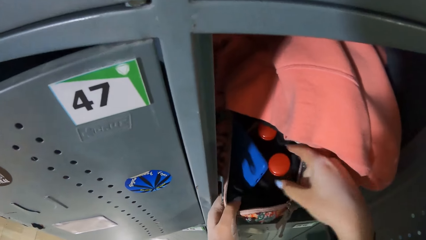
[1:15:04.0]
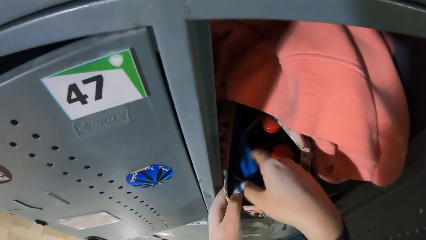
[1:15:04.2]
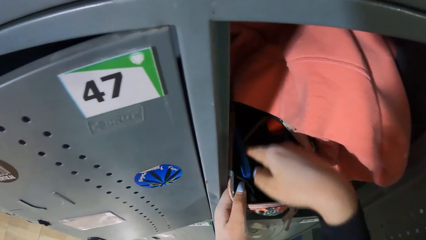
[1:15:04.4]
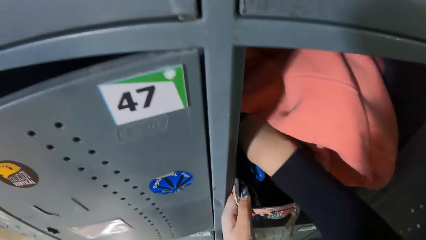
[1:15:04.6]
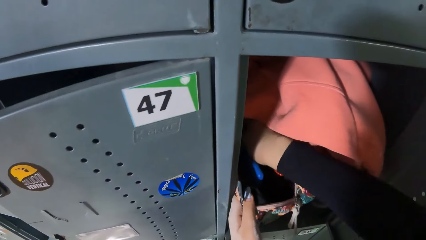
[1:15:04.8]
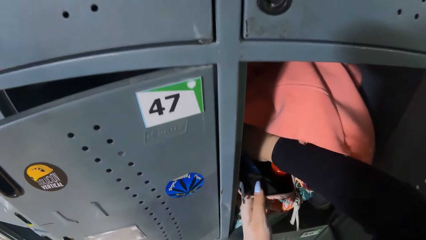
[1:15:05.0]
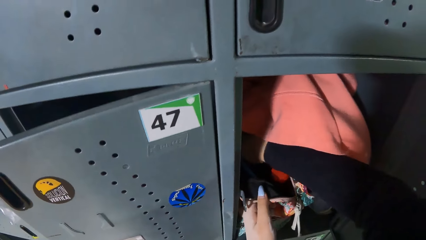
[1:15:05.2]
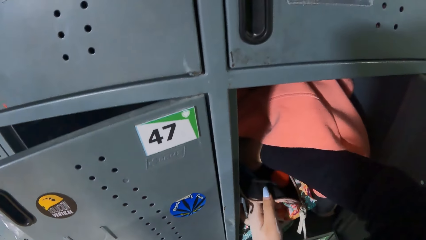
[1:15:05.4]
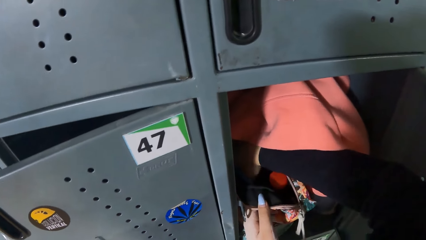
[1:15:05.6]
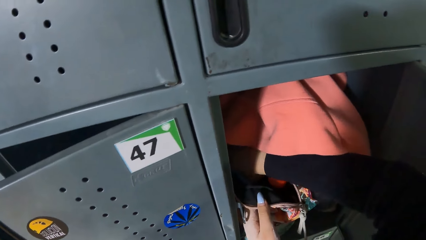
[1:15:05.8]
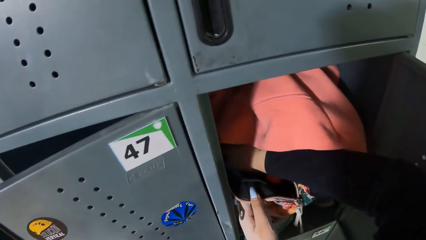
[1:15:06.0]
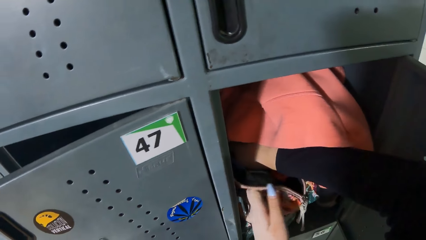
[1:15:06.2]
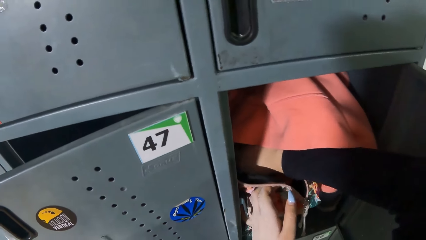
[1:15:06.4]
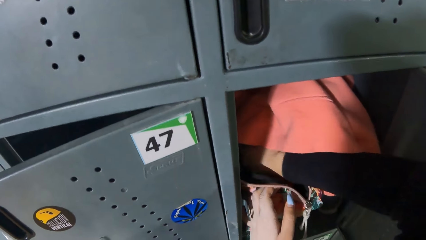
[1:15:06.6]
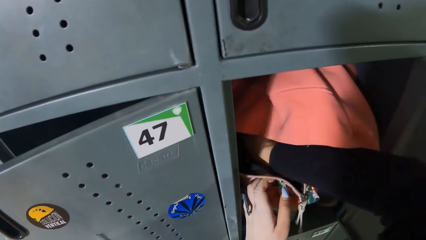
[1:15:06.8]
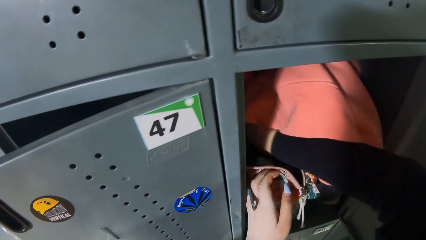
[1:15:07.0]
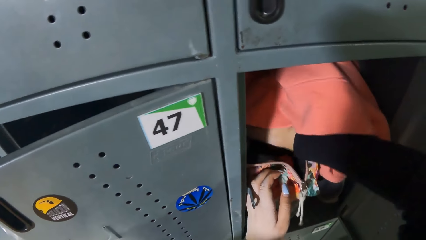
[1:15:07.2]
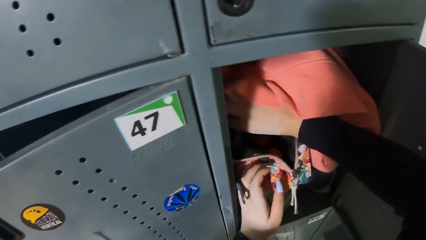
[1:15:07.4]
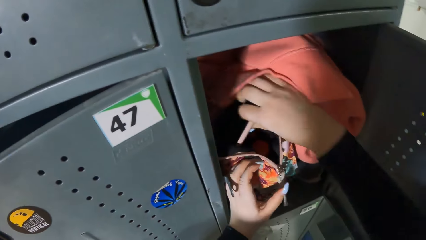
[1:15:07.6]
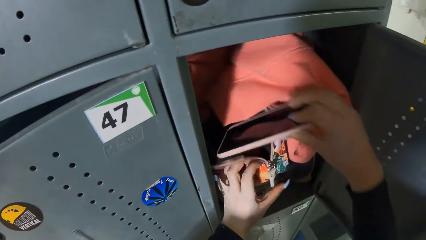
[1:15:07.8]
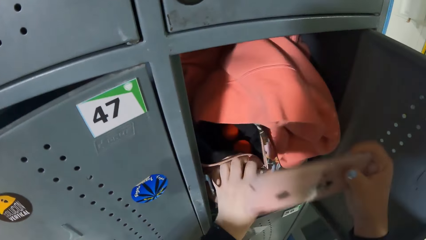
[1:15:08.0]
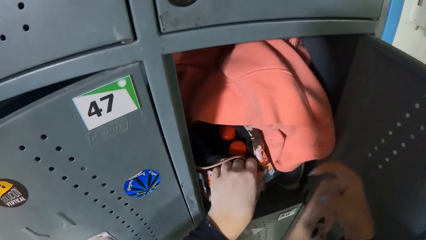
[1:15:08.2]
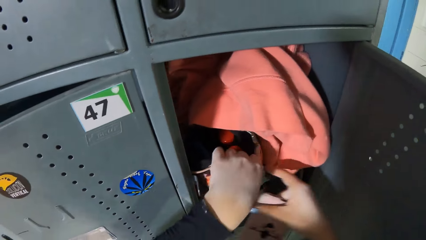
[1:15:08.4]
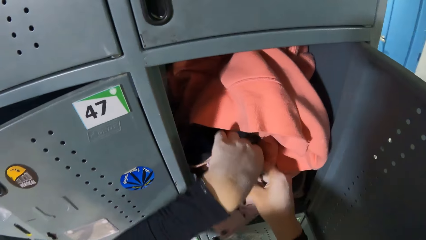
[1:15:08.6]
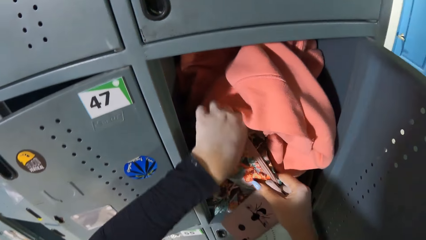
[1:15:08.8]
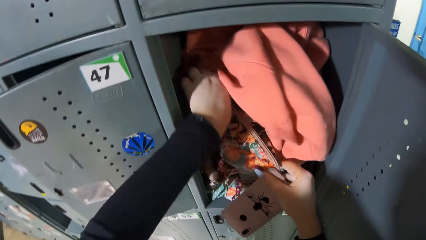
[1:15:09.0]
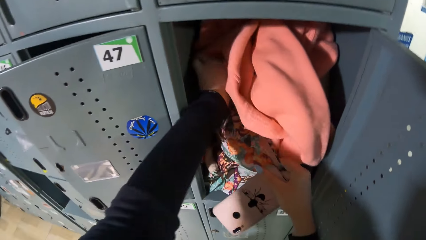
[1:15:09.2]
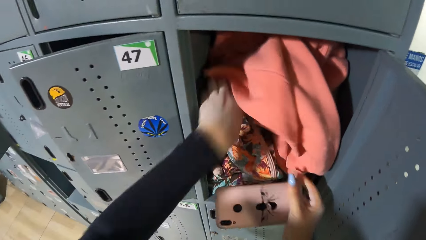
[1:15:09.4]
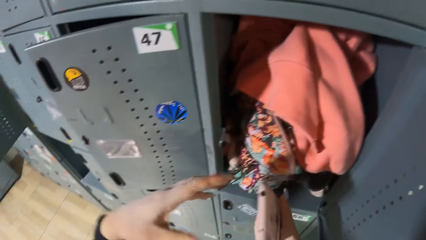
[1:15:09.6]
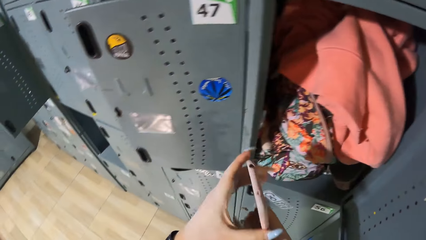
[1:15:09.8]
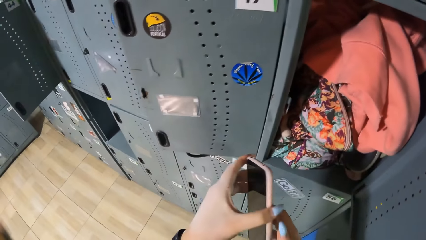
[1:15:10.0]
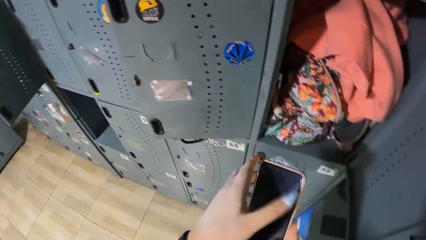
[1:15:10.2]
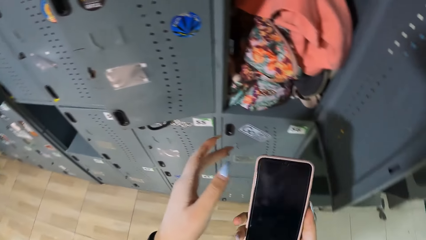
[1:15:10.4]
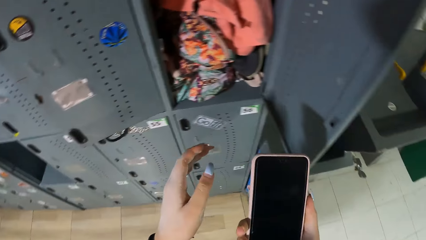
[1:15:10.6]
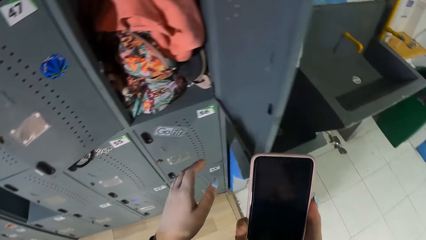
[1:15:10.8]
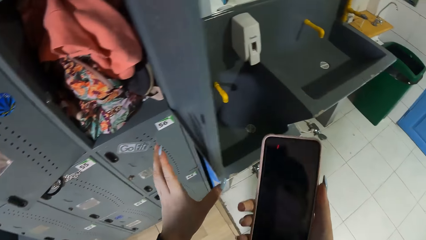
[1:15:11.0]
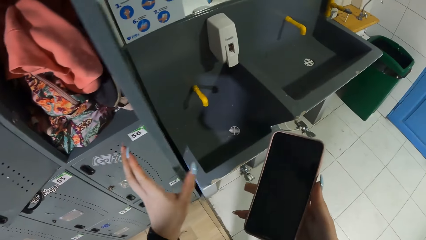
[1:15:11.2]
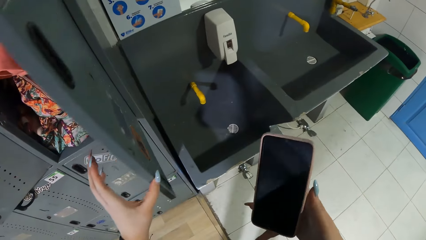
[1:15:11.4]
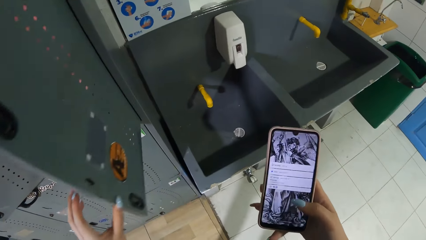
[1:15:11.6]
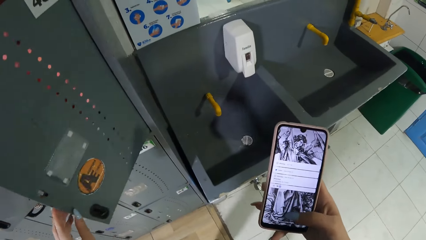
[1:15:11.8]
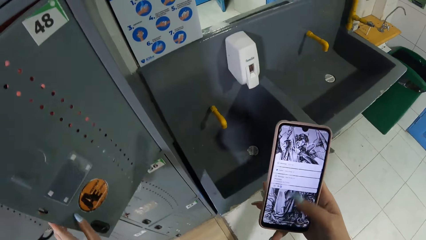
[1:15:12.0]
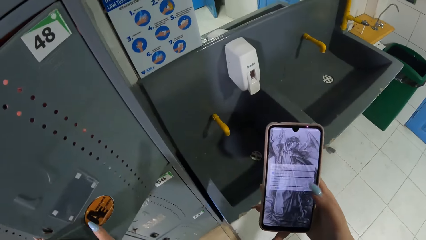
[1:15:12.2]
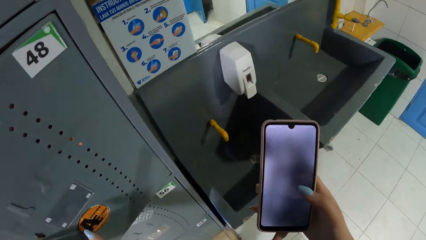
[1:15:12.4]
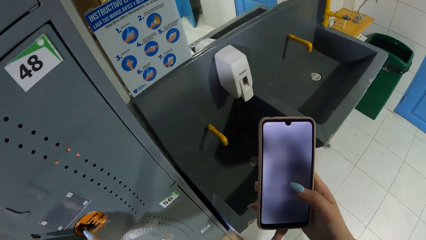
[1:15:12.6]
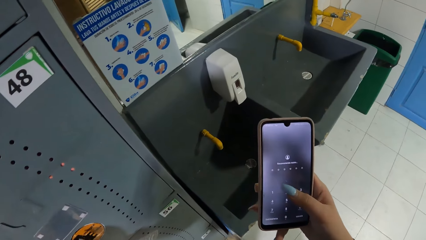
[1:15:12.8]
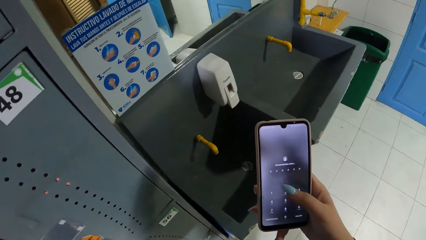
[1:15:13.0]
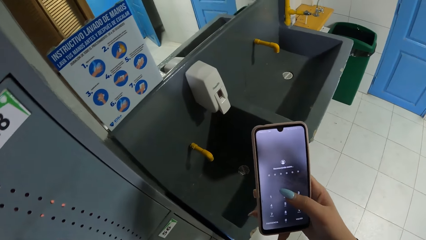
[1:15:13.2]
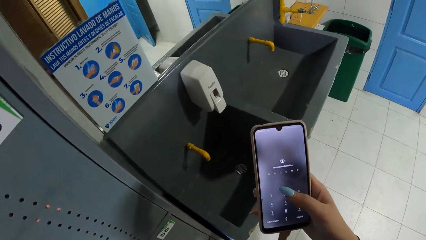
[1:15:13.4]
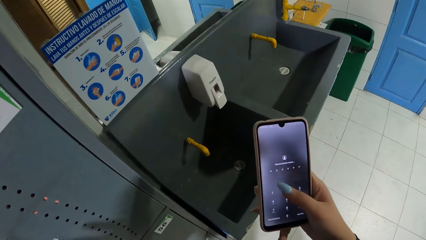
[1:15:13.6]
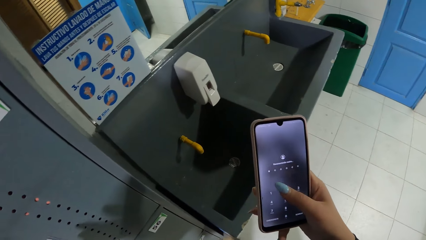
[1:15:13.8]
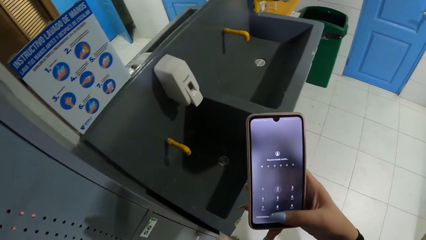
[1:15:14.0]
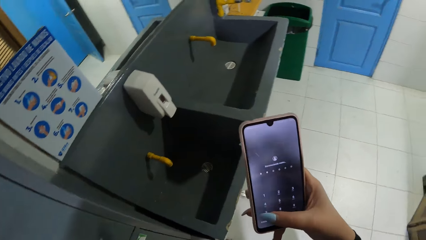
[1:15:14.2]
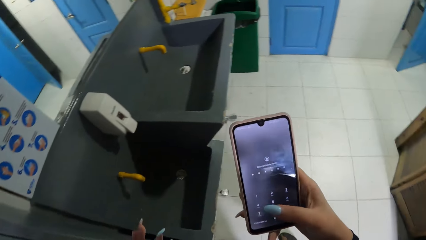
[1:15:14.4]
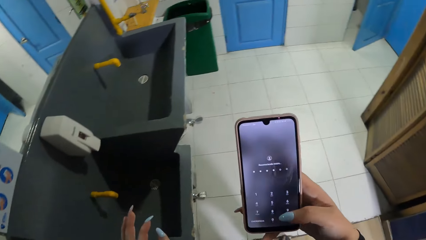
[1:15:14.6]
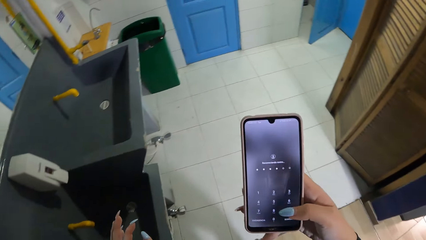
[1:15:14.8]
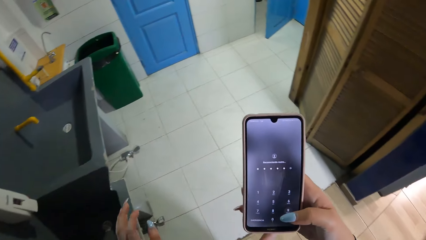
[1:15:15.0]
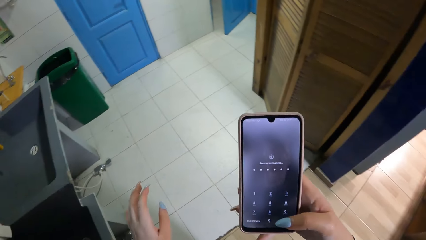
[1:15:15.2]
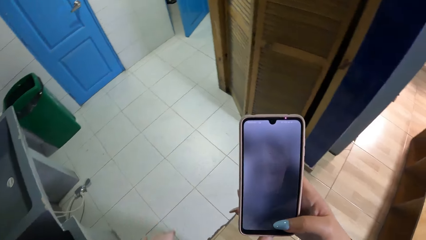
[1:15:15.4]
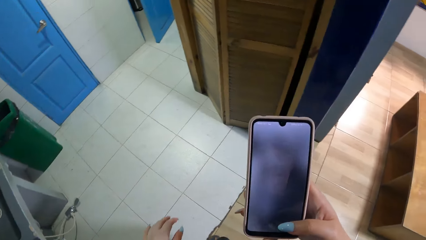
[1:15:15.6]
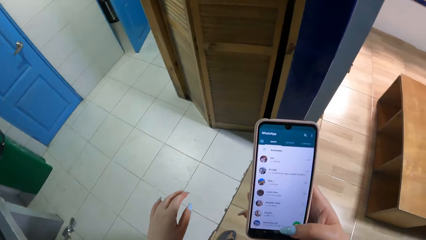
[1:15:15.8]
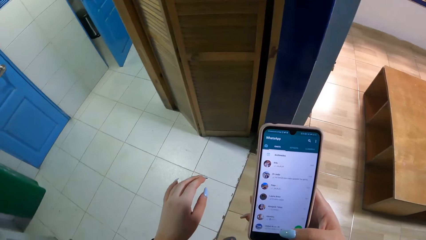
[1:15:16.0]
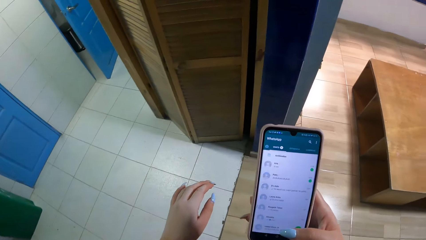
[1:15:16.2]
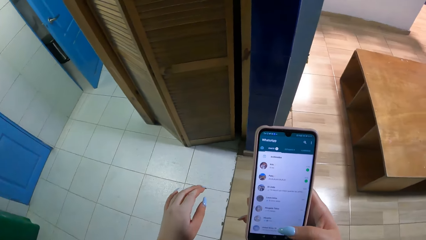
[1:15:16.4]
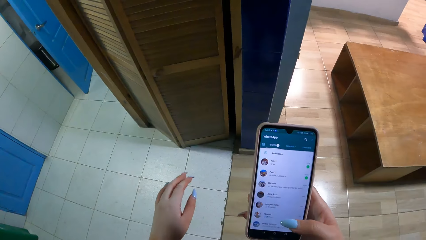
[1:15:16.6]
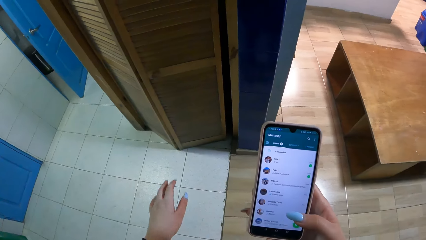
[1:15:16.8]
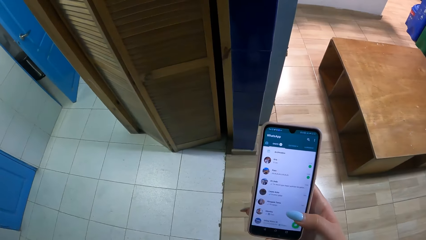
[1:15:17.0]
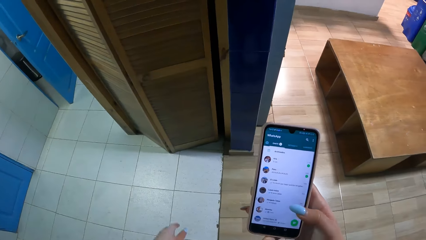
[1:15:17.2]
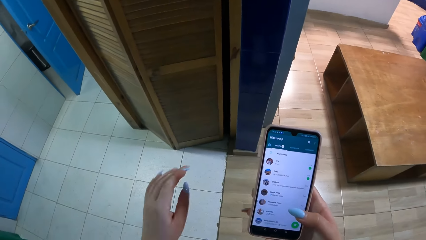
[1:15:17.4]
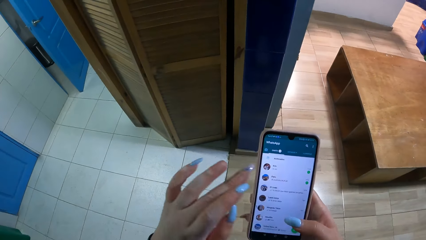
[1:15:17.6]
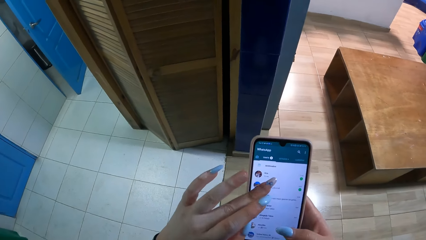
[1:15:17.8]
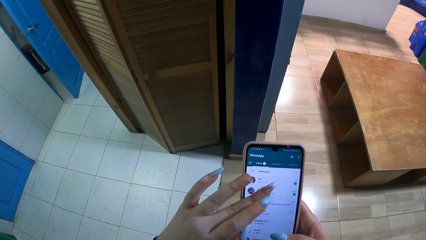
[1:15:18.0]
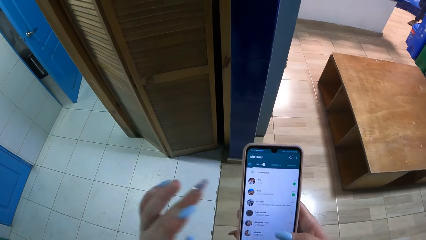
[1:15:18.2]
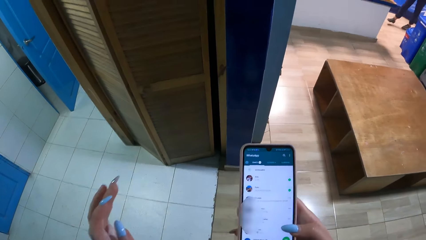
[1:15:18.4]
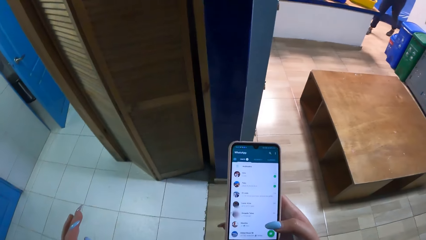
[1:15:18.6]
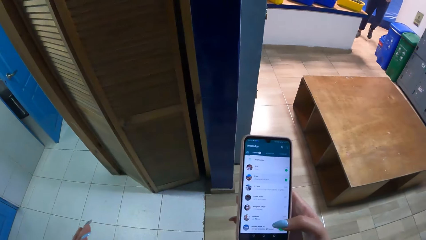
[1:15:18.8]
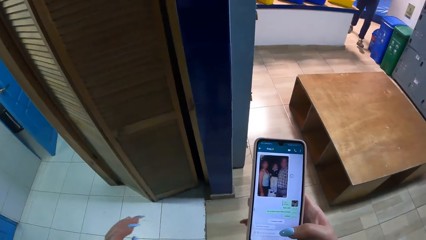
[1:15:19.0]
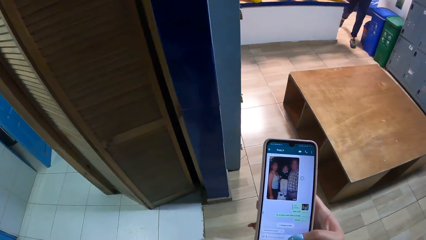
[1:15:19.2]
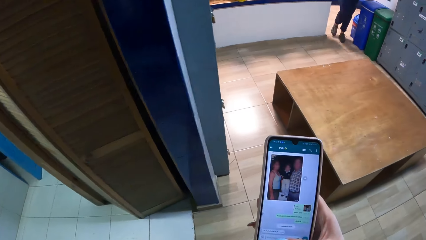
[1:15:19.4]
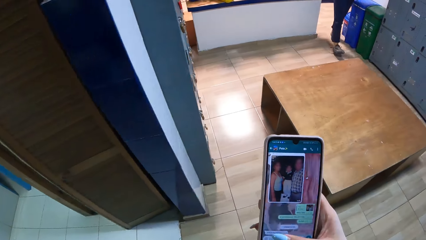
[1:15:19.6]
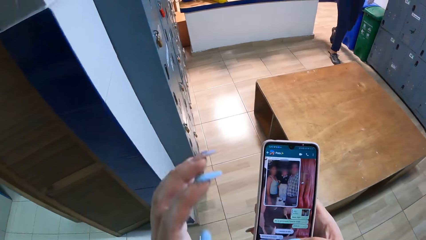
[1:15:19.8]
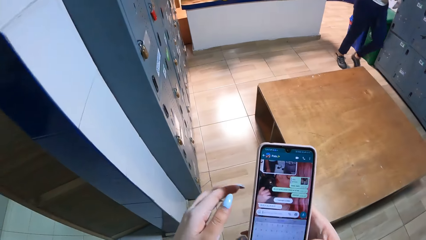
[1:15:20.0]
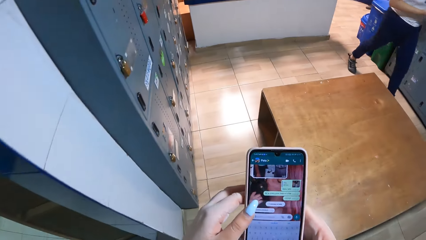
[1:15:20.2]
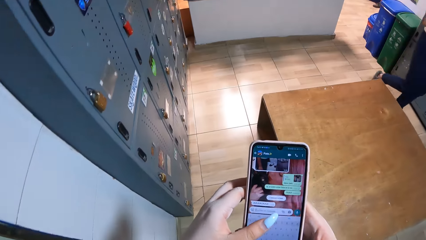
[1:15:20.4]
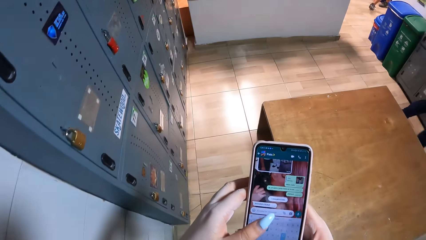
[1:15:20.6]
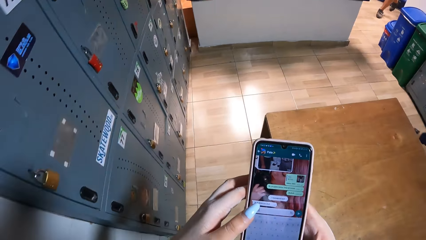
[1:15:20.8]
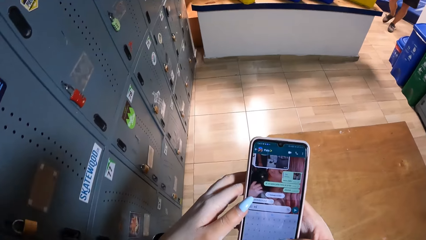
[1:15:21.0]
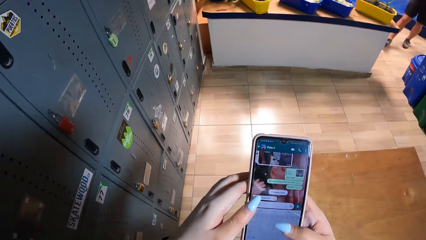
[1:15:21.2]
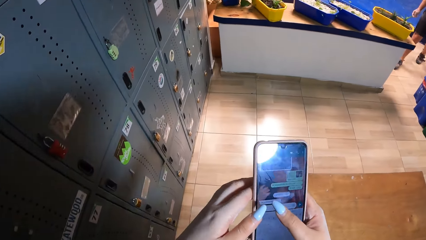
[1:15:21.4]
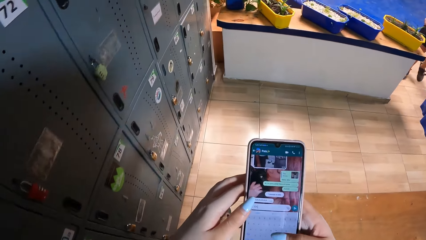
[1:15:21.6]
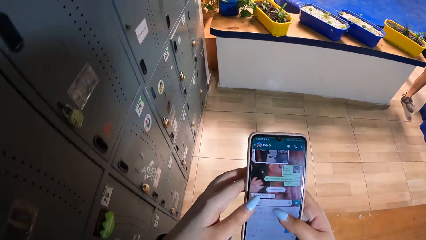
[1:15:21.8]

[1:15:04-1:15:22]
The camera wearer shifts a phone case in the bag with her right hand. She dips the right hand in the bag. She brings out a phone from the bag with her right hand. She zips the bag with her left hand. She closes the locker with her left hand. She operates the phone with her right hand. She uses the phone again and walks. She operates the phone with both hands.
